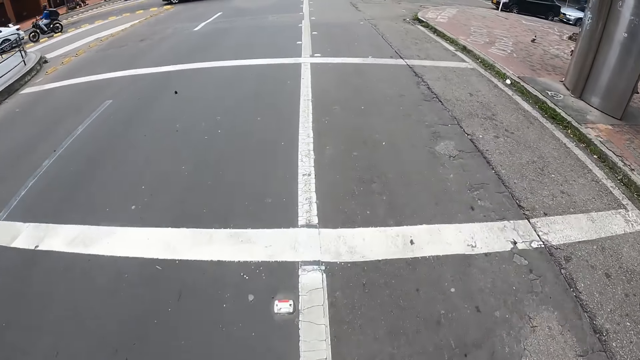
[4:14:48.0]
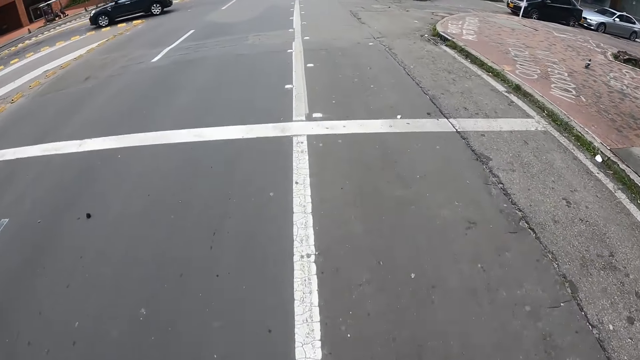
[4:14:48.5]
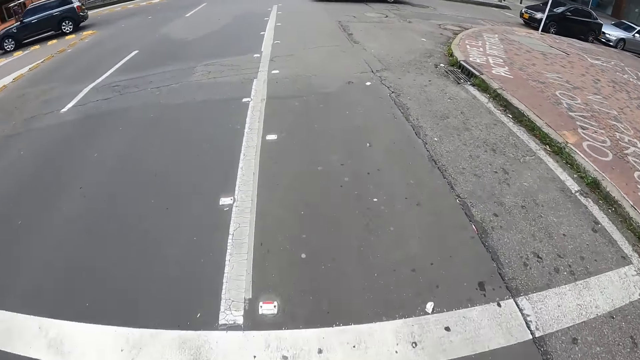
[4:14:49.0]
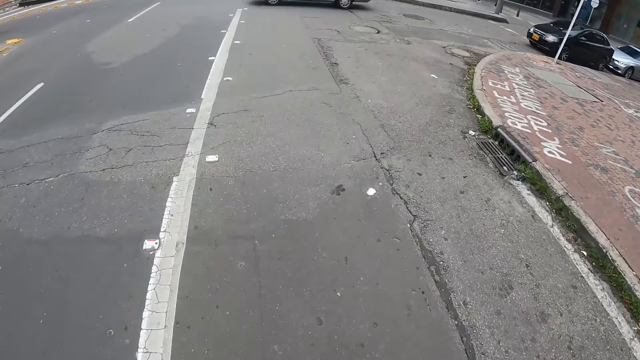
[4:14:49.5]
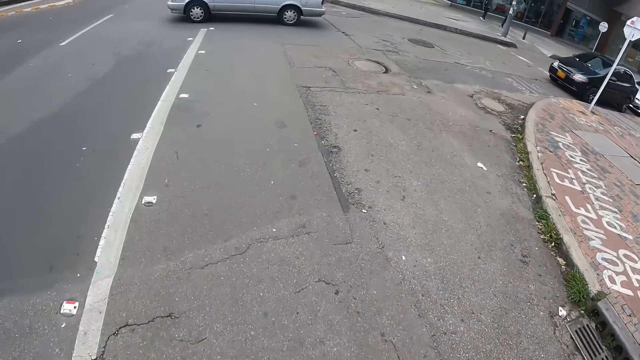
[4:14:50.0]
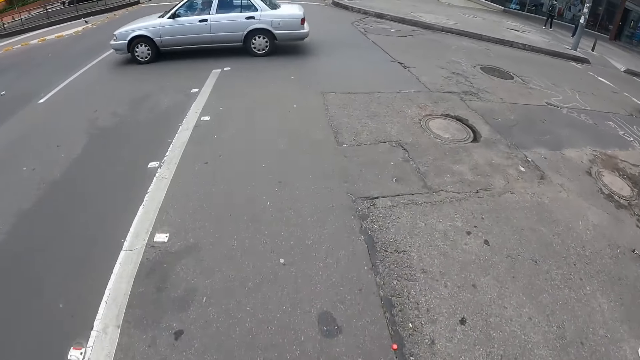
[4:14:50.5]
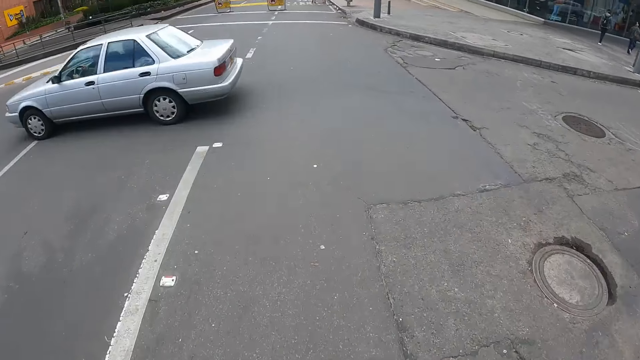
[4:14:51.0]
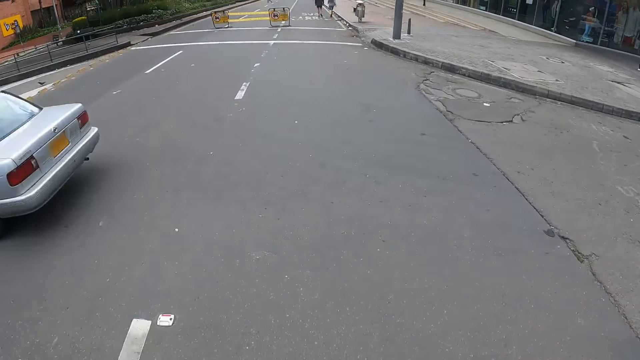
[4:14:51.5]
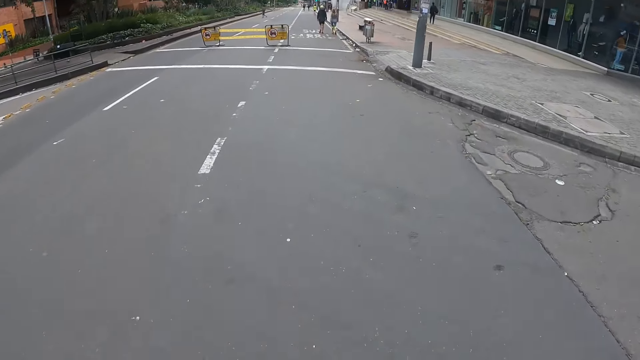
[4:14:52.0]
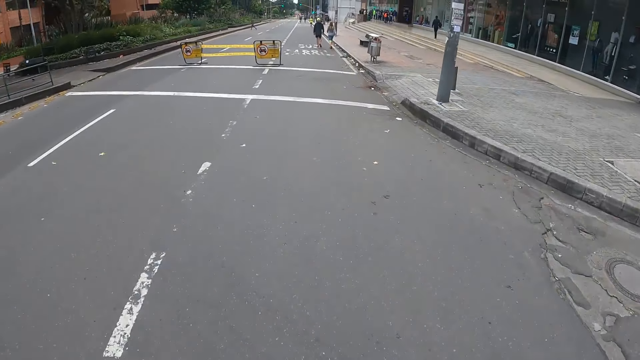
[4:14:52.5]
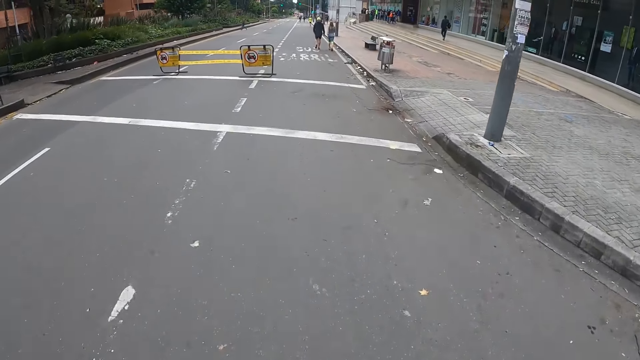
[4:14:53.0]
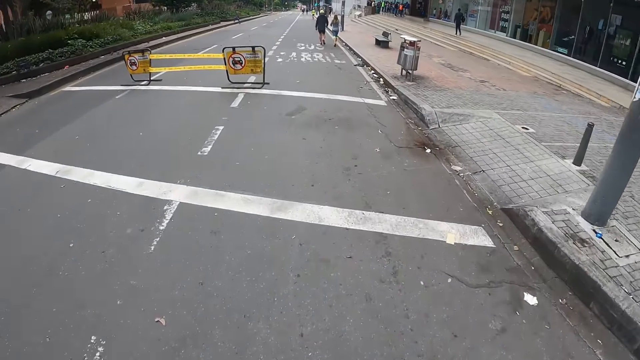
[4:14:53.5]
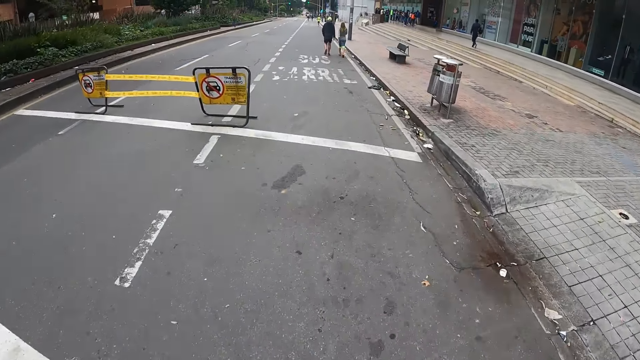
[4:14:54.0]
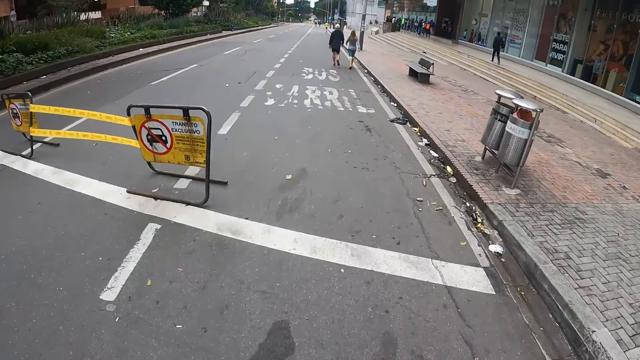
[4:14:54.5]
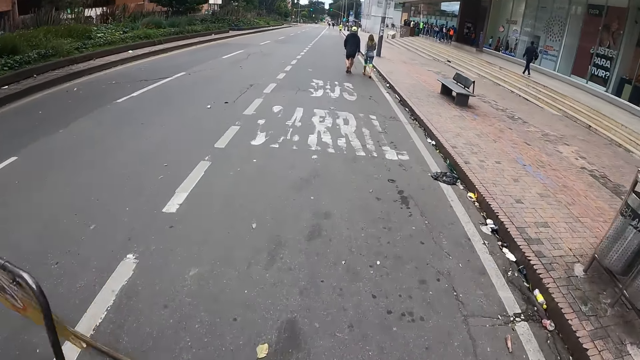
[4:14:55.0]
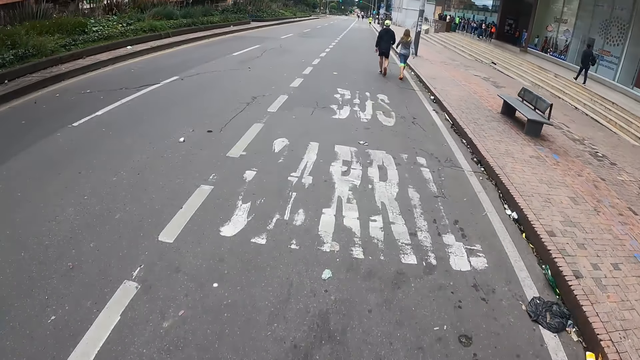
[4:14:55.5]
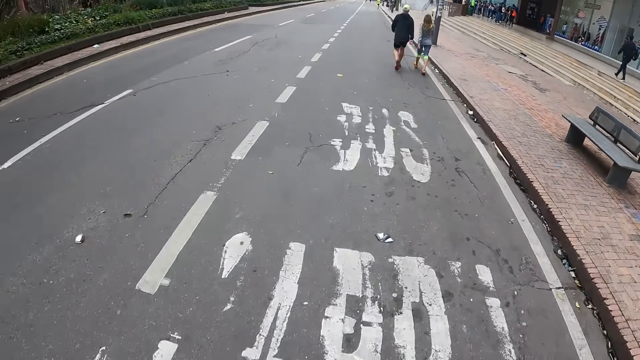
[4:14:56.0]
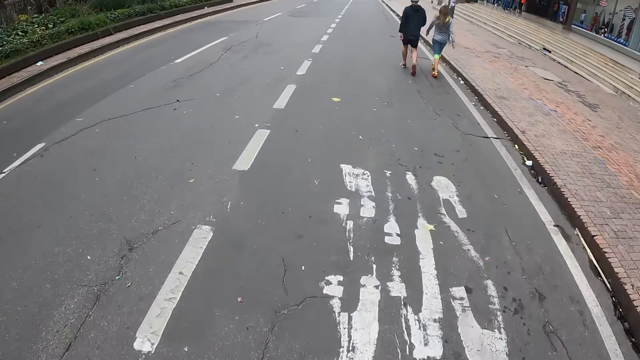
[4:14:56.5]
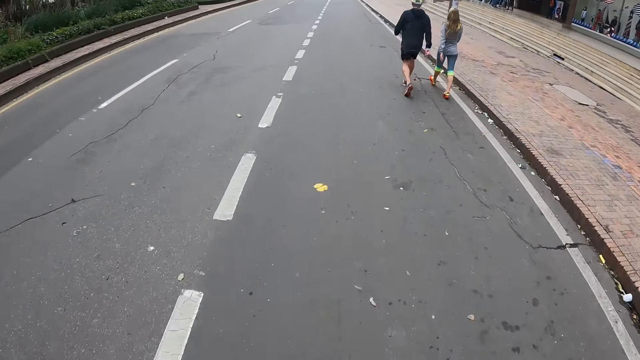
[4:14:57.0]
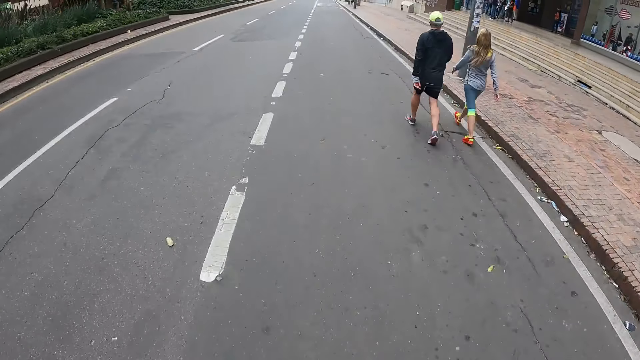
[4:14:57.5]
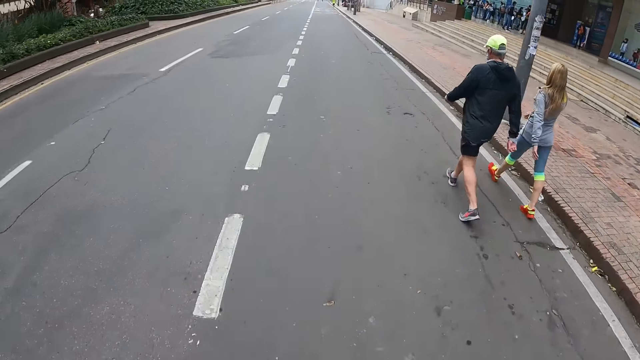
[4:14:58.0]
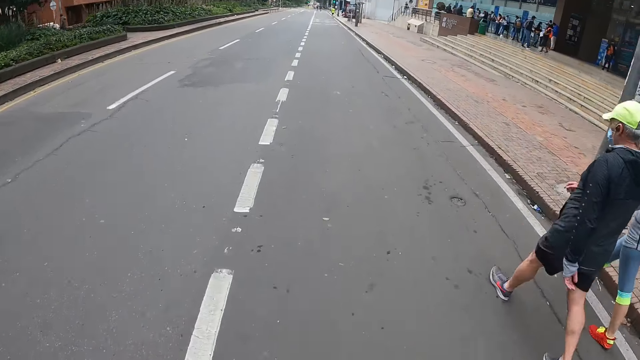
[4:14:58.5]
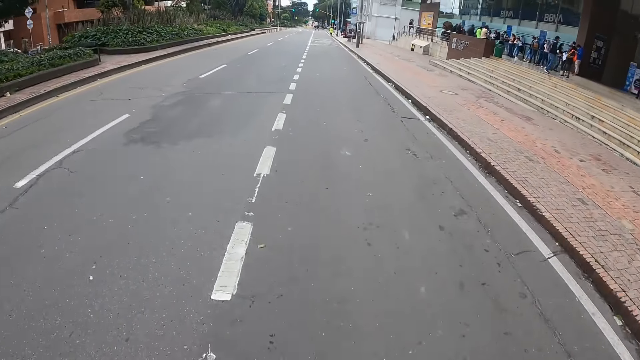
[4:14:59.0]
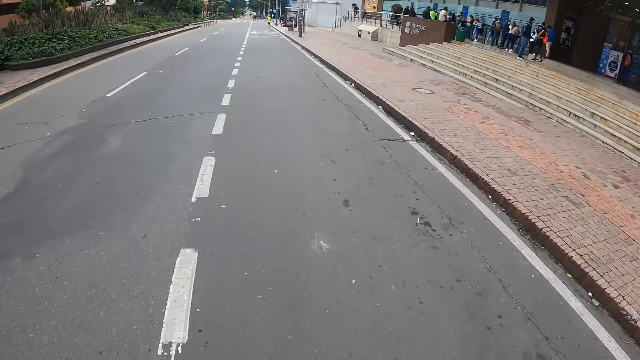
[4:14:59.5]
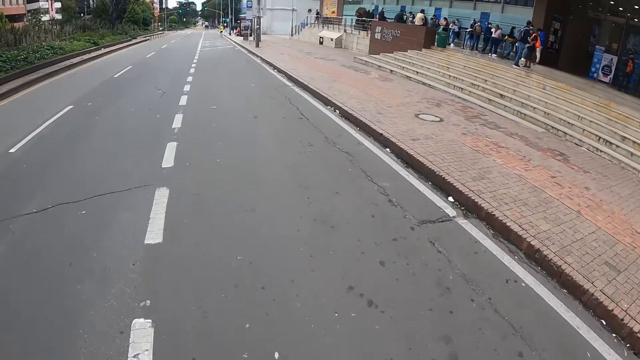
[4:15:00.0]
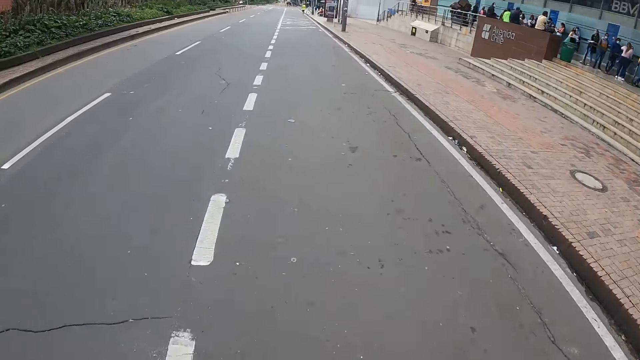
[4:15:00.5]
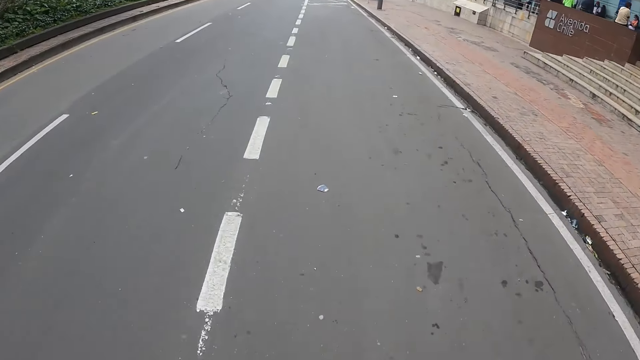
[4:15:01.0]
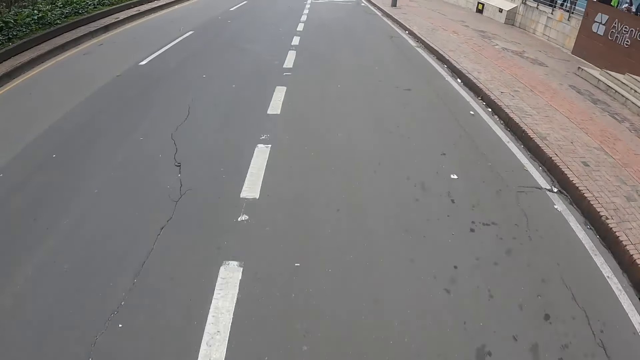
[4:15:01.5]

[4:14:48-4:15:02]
A motorcycle rides past the camera wearer. A black car drives past the camera wearer. A white car drives past the camera wearer. The camera wearer skates past a man and a woman.

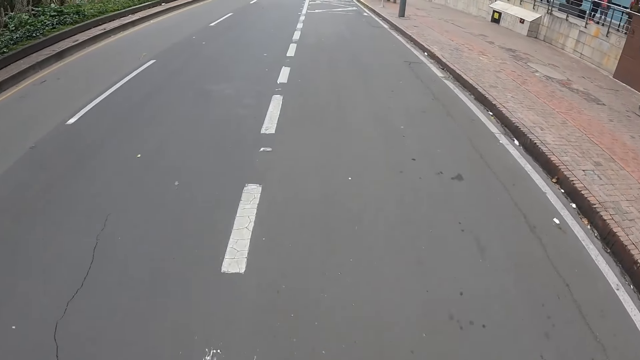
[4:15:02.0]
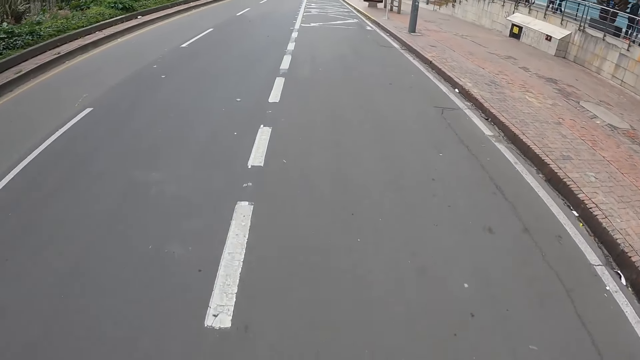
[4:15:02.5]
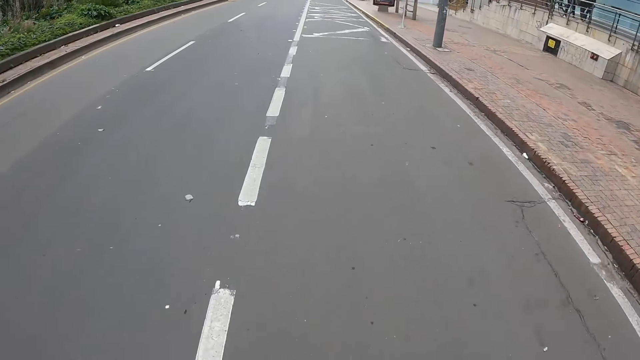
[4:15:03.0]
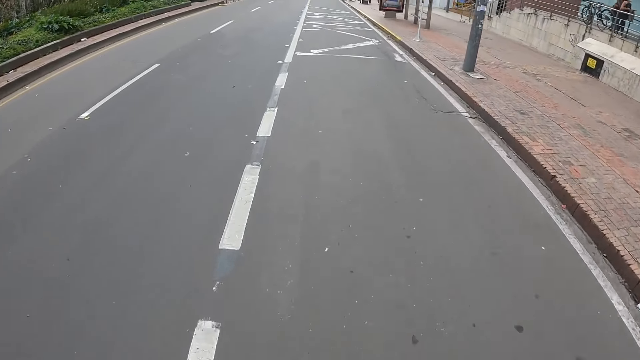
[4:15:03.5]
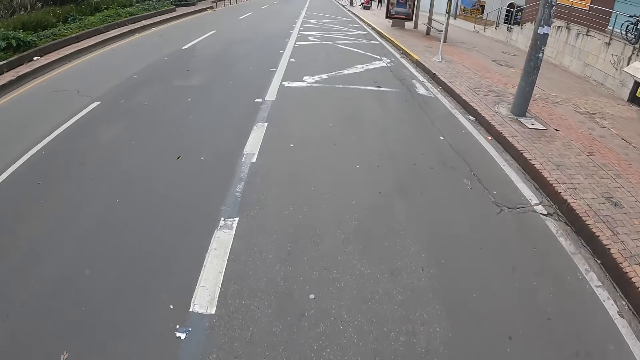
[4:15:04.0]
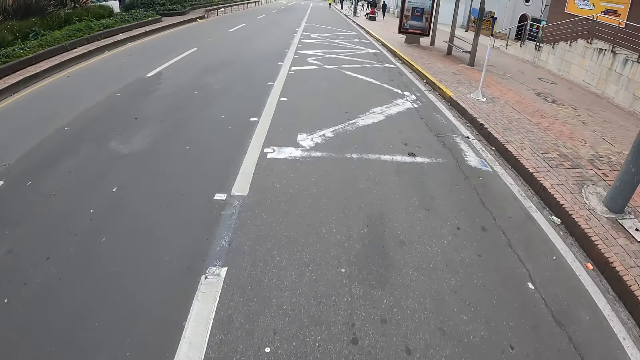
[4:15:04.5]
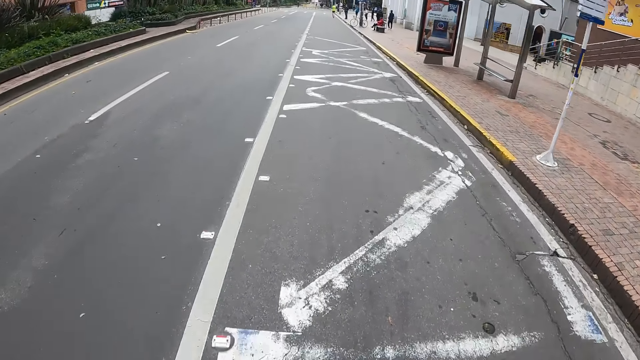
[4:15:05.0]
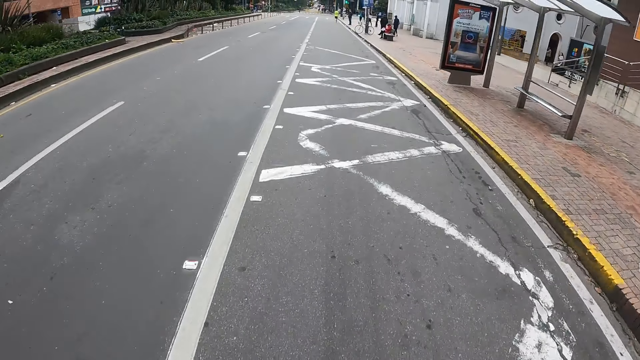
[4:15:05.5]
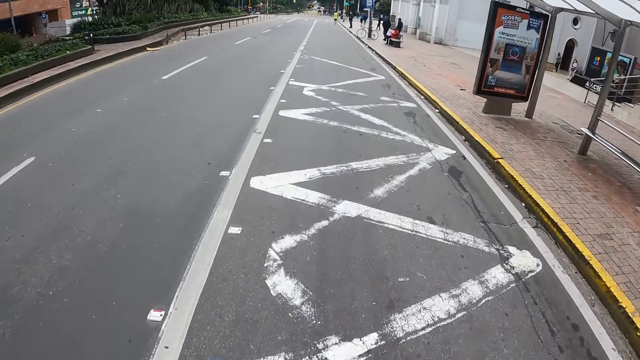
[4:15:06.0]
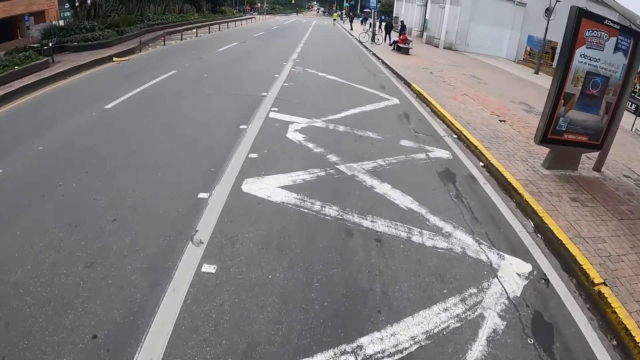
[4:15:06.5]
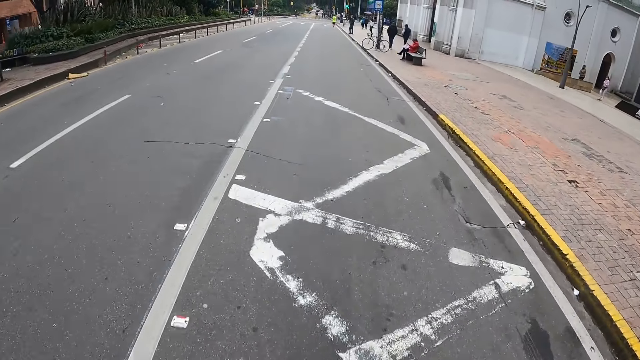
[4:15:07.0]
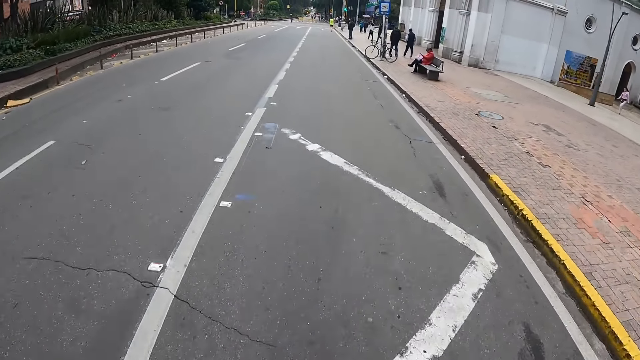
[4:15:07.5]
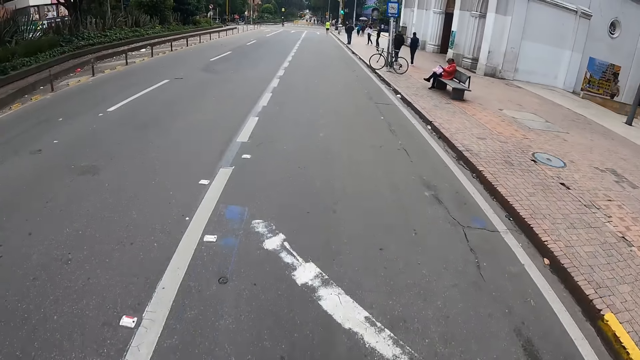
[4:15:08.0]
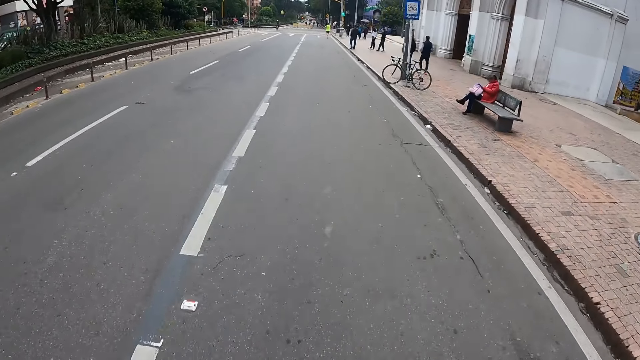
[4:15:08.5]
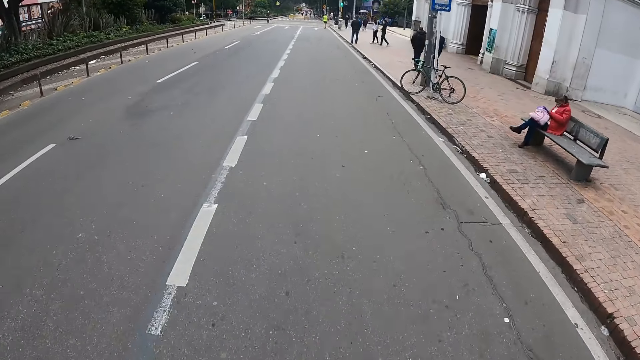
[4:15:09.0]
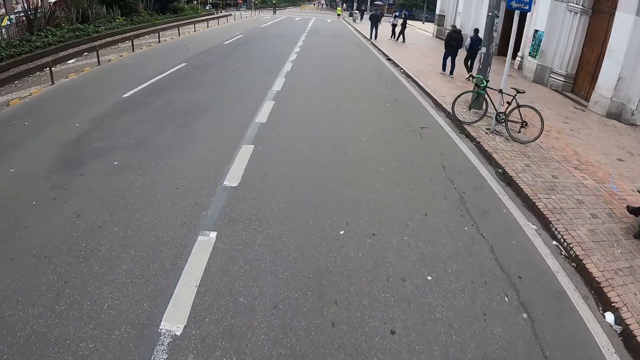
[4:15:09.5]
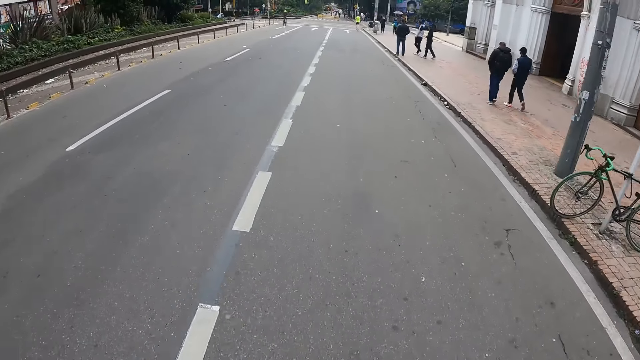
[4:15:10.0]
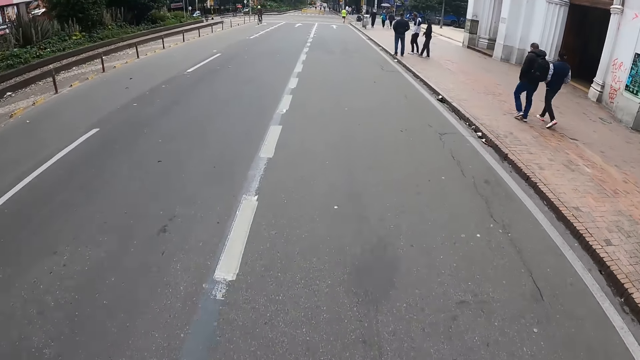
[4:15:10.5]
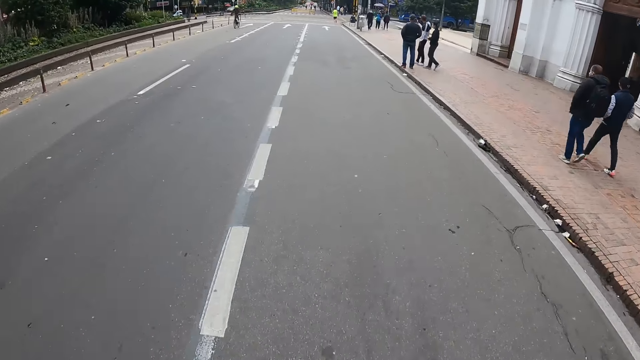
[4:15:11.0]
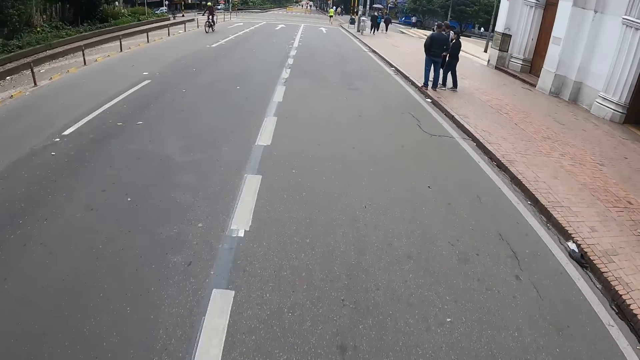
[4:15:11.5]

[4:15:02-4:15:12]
The camera wearer skates past a woman.
